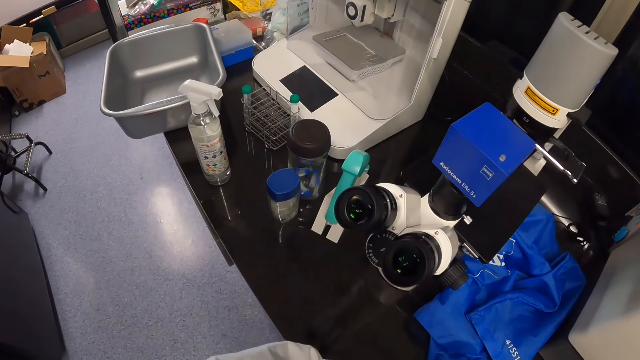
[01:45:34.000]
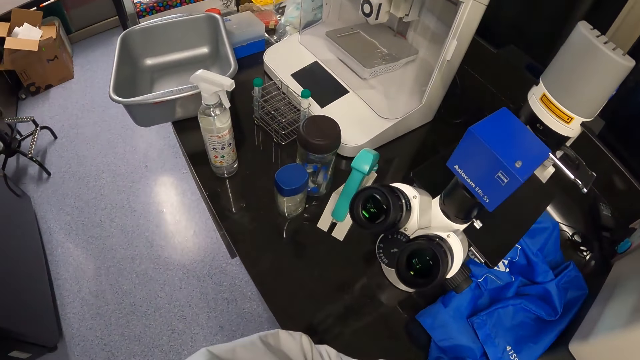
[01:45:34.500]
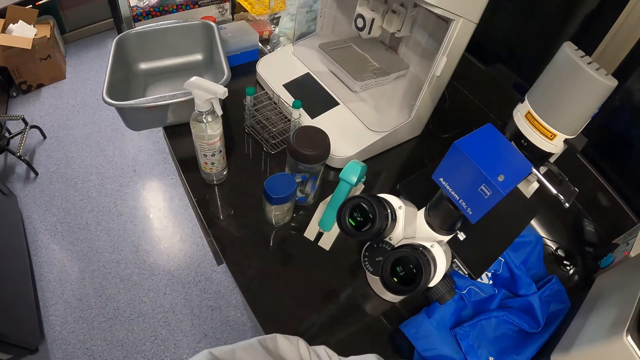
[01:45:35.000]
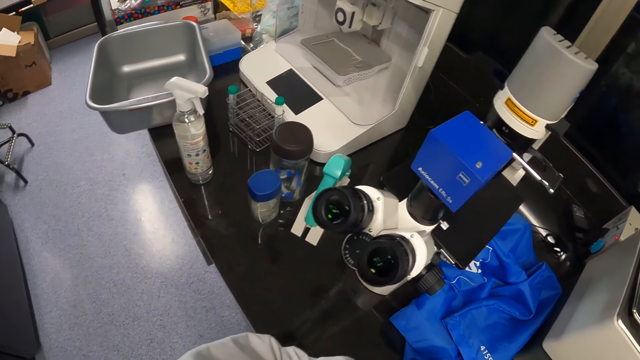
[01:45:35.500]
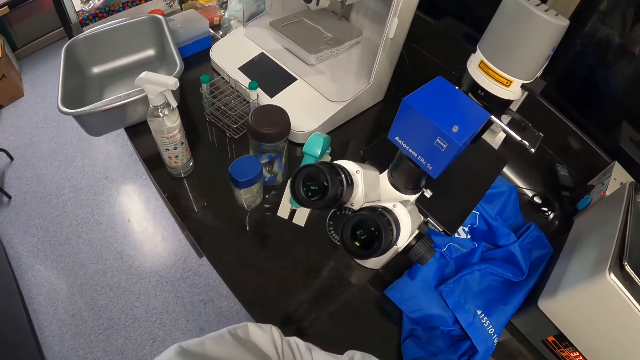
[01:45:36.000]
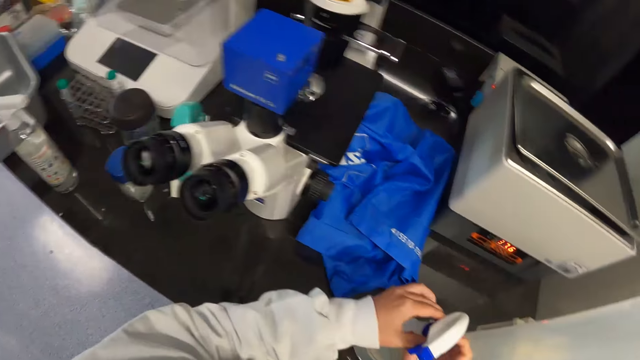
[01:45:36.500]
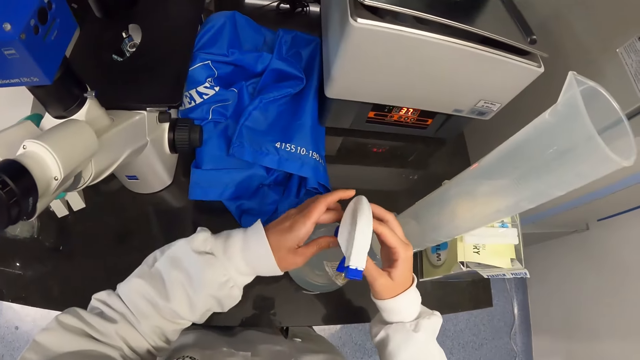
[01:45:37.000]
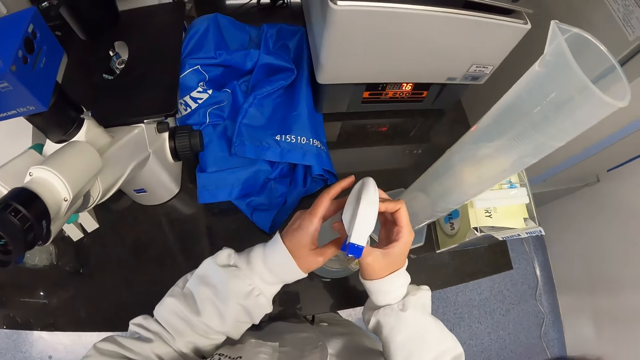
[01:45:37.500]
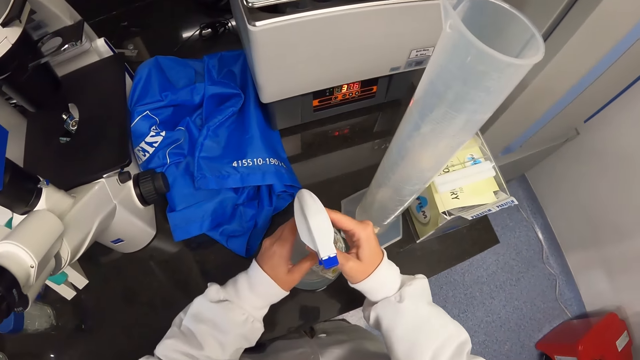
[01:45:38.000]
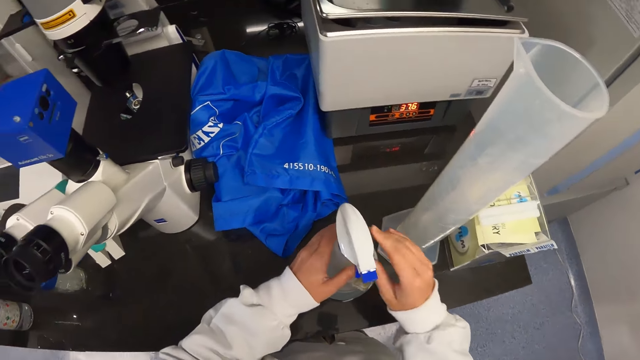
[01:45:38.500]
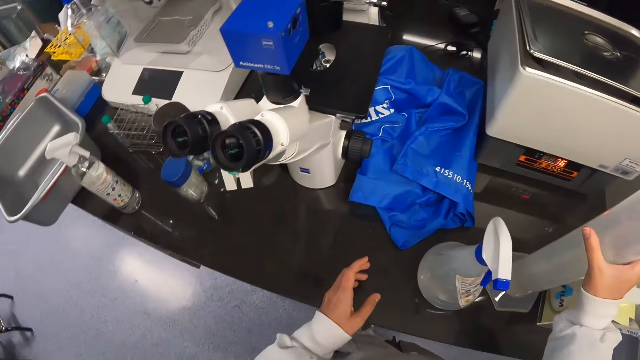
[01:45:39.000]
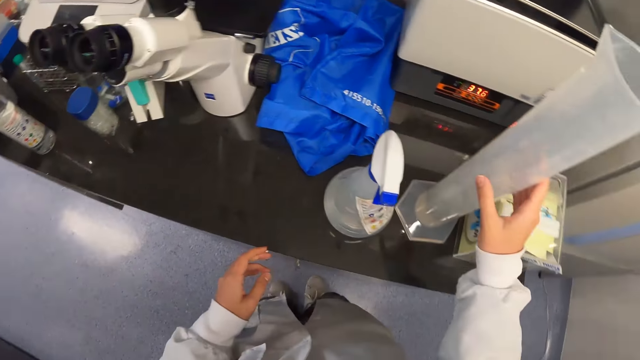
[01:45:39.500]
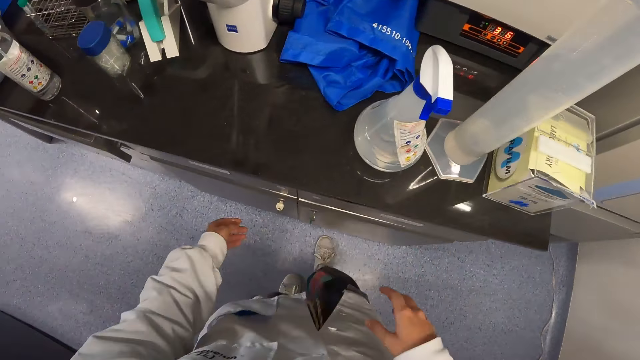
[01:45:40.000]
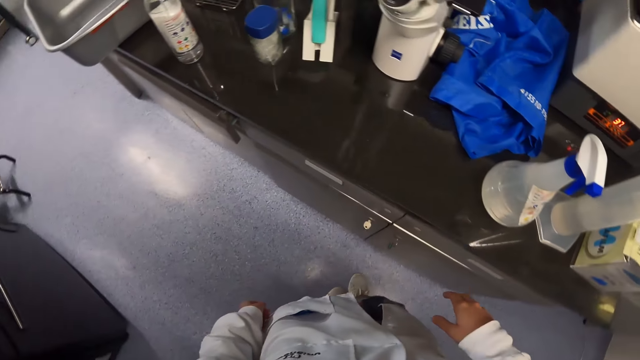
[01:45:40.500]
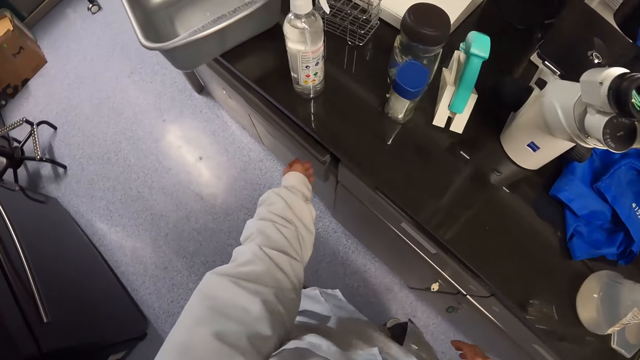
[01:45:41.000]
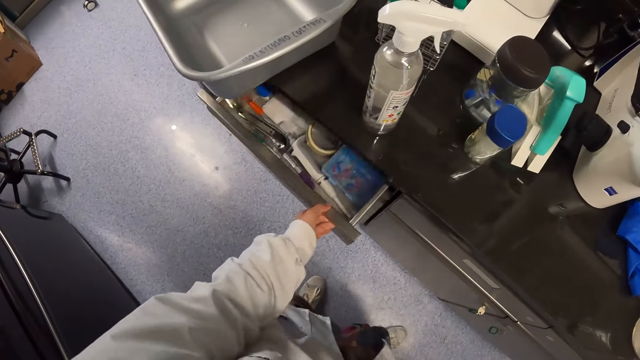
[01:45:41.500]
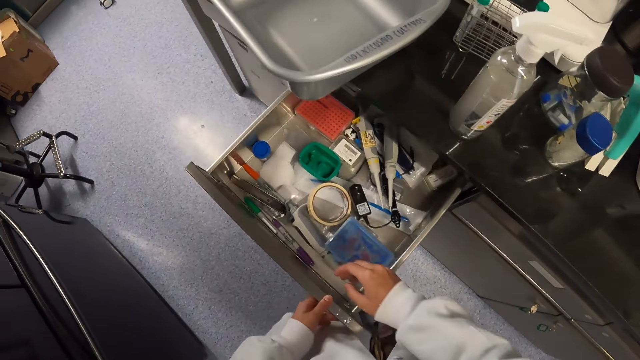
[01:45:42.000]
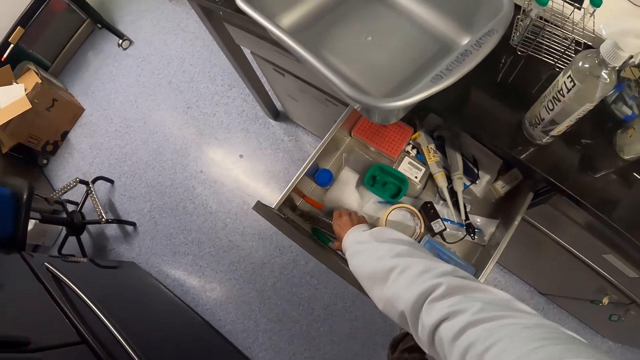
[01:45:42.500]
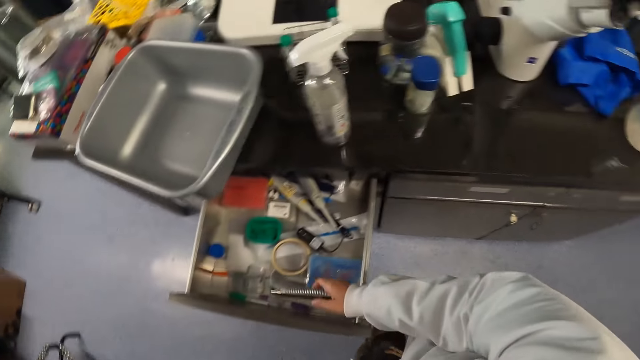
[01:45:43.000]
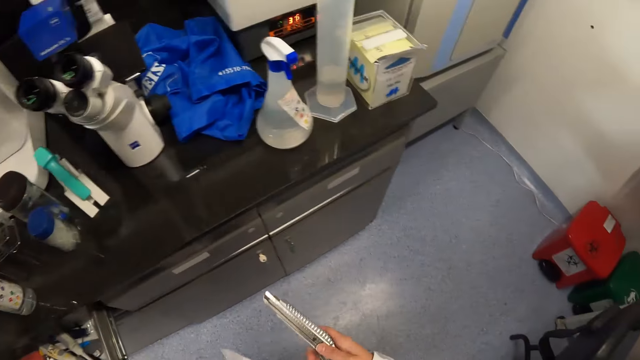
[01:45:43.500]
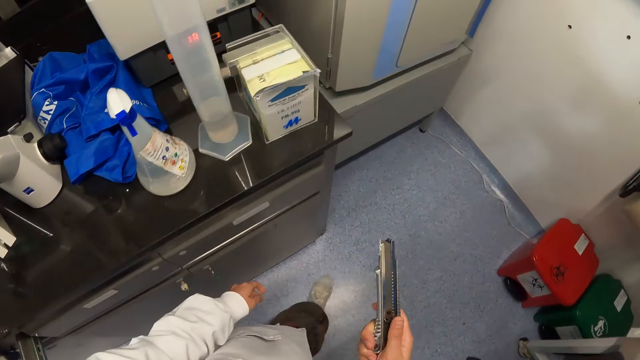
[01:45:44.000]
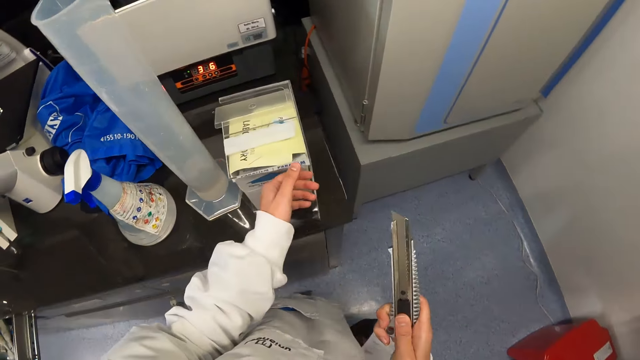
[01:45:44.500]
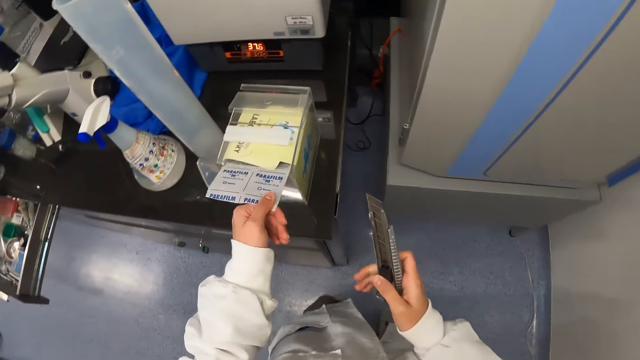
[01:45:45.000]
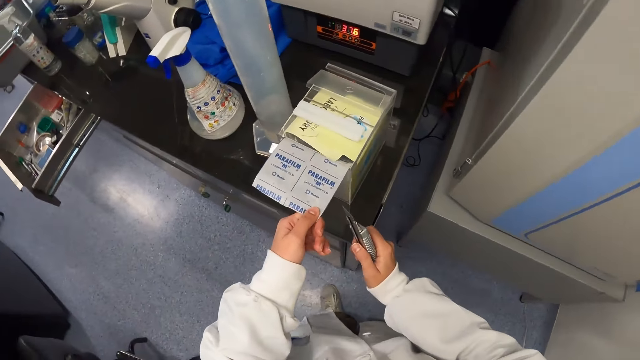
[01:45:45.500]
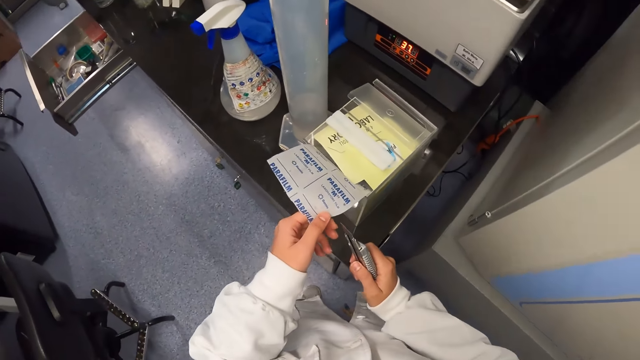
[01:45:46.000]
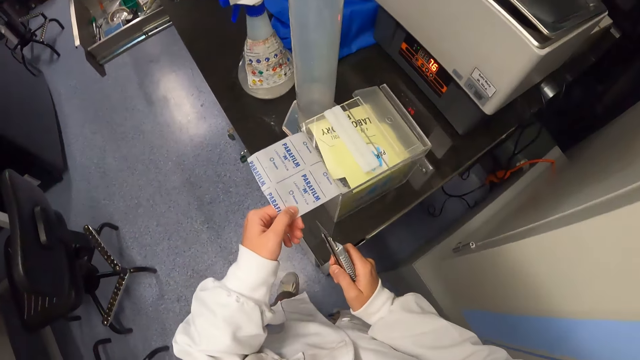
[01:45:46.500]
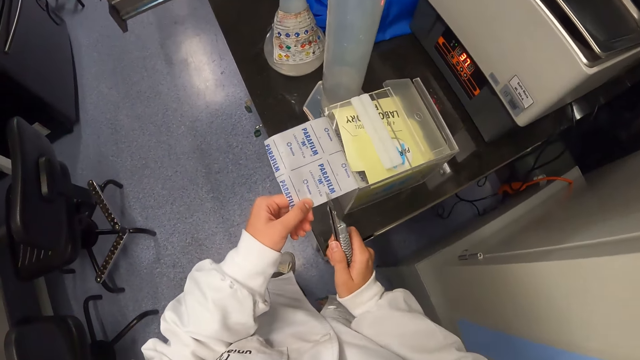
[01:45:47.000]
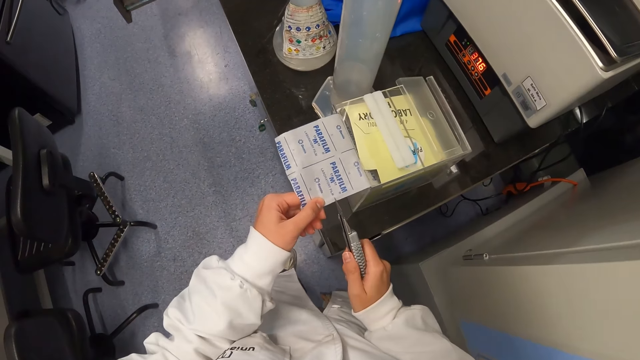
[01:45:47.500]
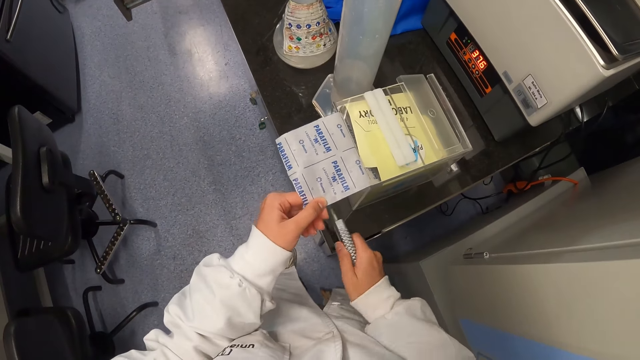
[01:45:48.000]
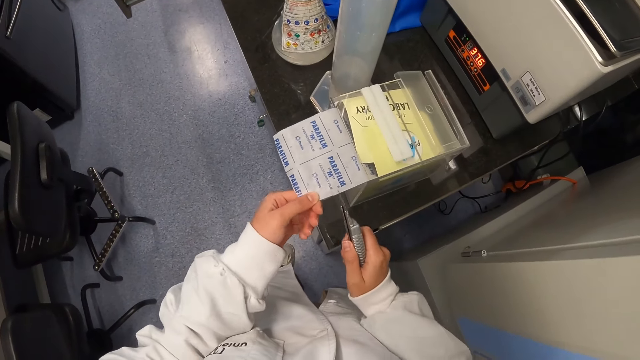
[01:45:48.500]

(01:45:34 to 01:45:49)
The camera wearer stares around the lab. They tighten the lid. They hold a flask on the countertop. They touch the graduated cylinder on the table. They walk along the countertop. They pull the countertop drawer. They pick up a utility knife from the drawer. They carry the knife to the sealing film paper on the countertop. They pull the paper from a box on the countertop. They cut the paper with the utility knife.

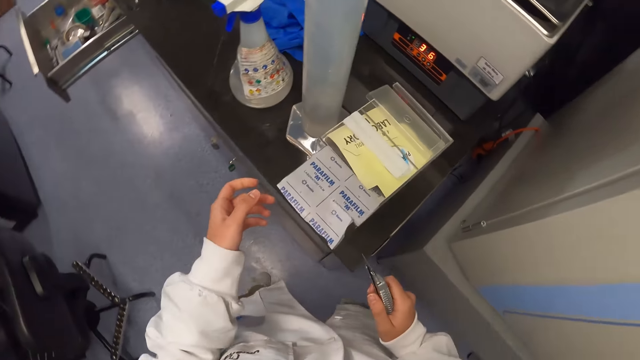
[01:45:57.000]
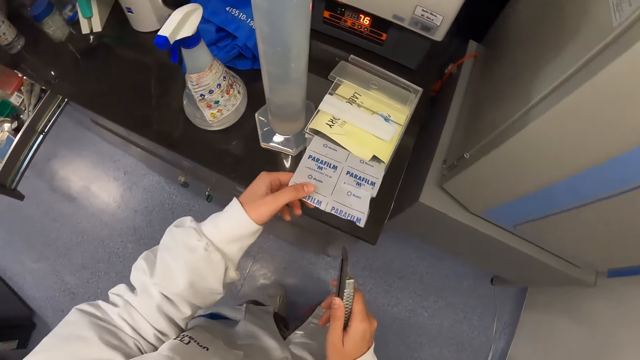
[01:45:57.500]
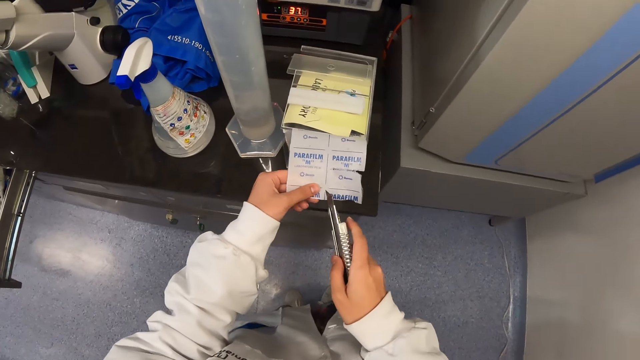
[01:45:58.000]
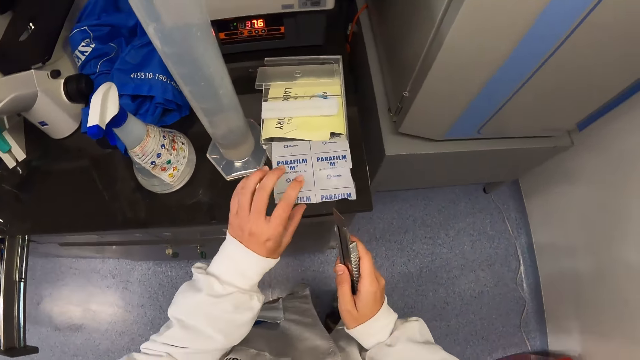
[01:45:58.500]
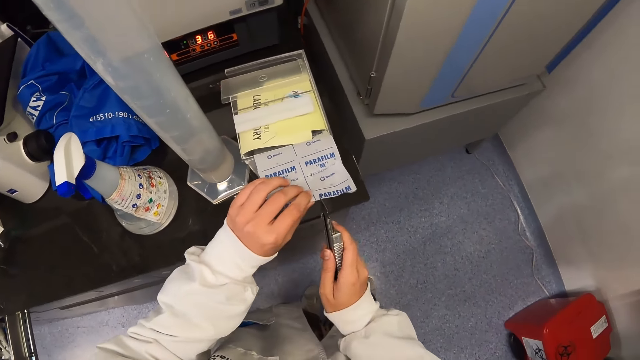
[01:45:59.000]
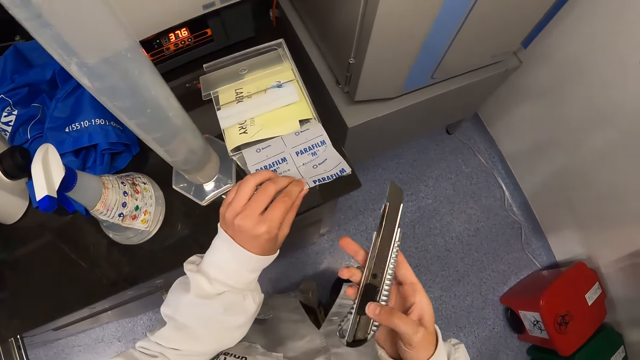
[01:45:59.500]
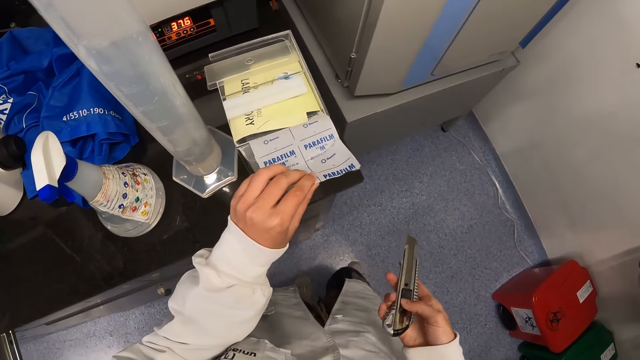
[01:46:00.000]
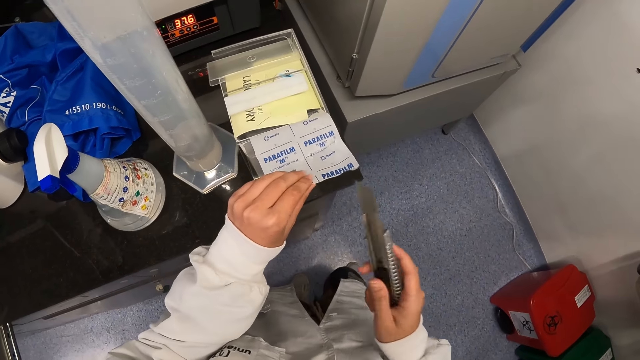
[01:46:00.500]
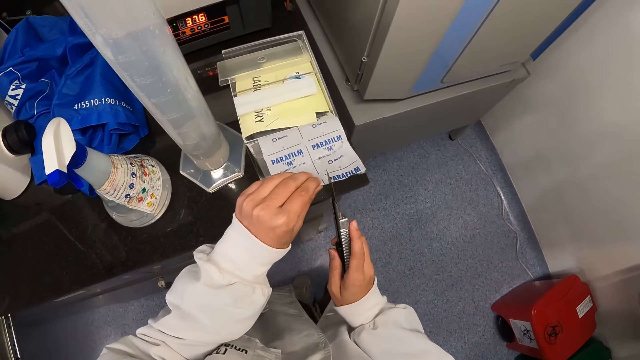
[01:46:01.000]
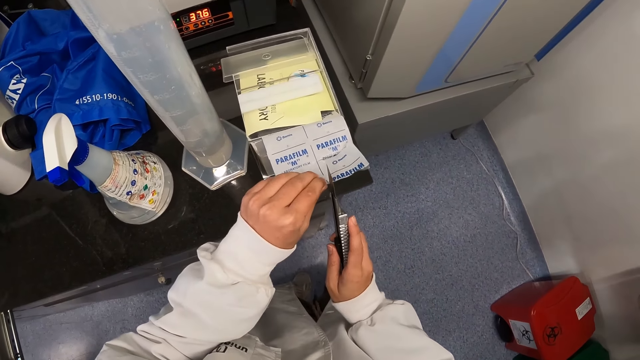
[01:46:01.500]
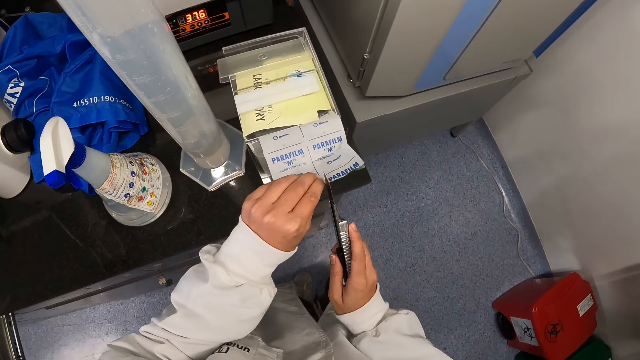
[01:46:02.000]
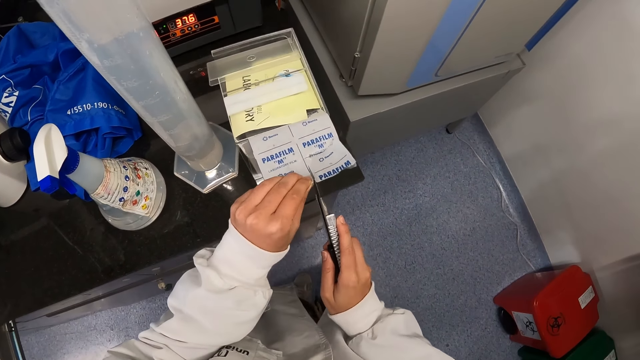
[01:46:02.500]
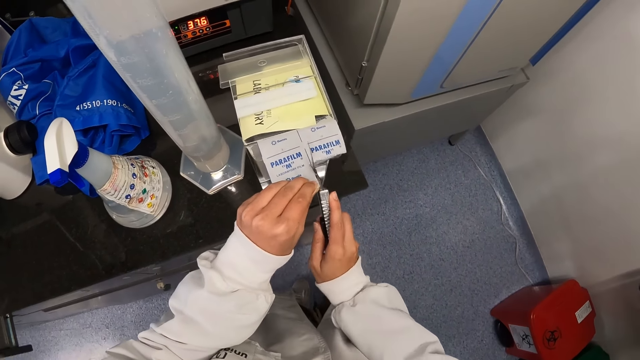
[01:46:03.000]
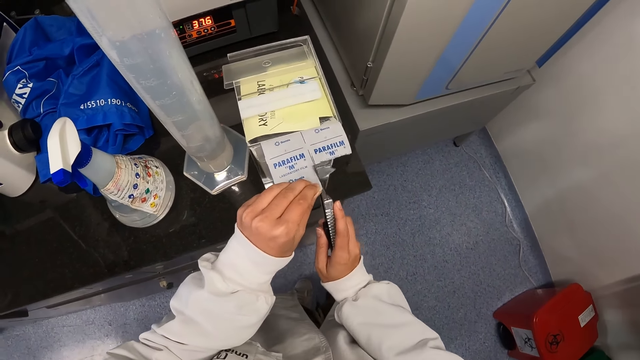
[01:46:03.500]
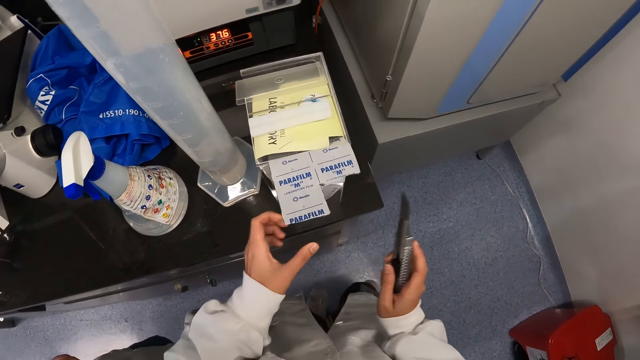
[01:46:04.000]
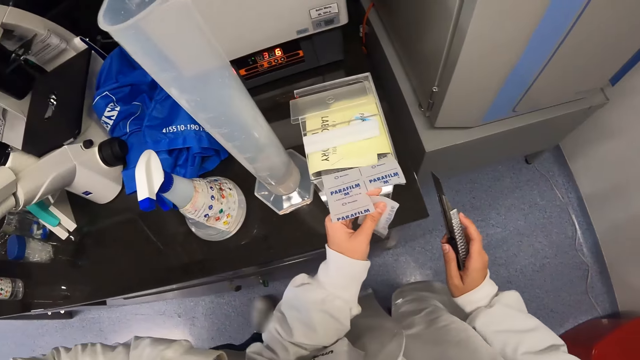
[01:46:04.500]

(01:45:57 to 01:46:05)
The camera wearer adjusts the knife blade. They cut the sealing film paper with the utility knife.
